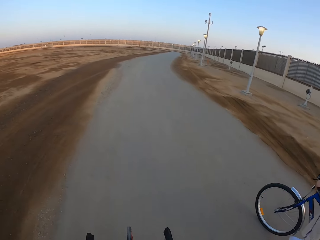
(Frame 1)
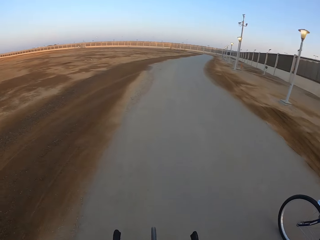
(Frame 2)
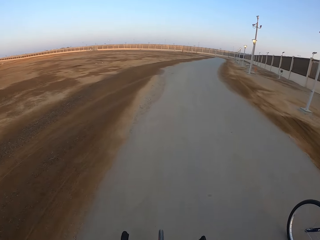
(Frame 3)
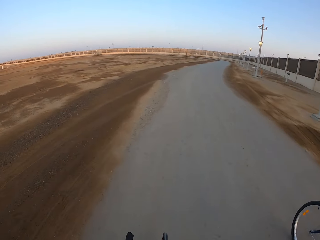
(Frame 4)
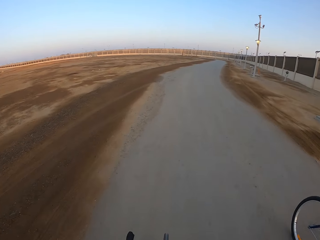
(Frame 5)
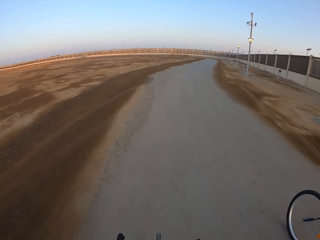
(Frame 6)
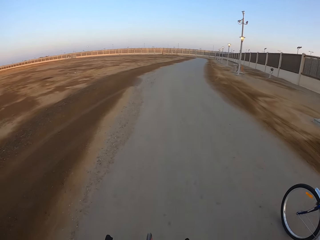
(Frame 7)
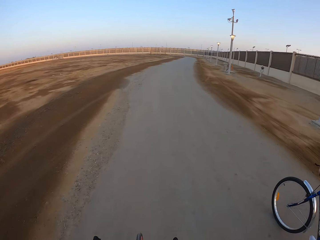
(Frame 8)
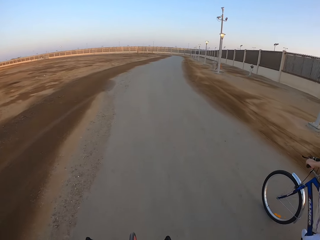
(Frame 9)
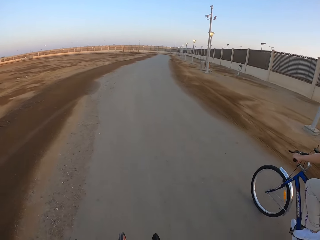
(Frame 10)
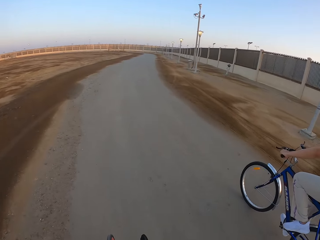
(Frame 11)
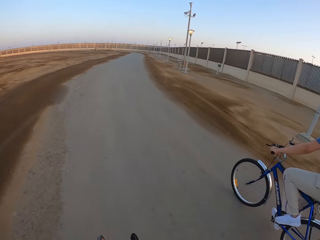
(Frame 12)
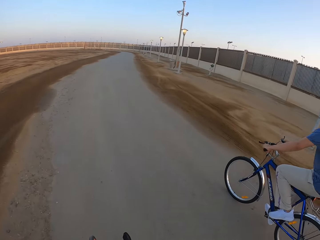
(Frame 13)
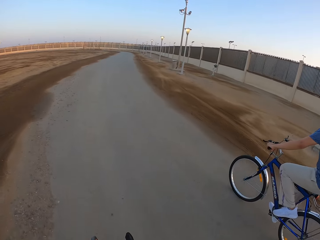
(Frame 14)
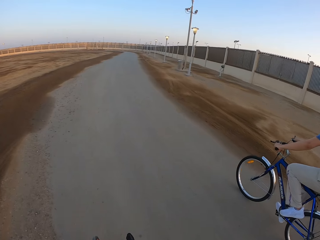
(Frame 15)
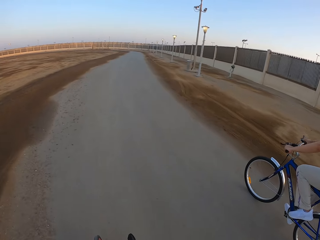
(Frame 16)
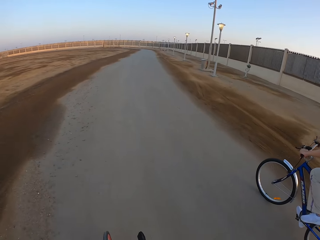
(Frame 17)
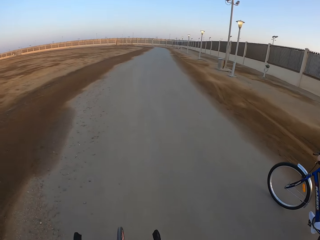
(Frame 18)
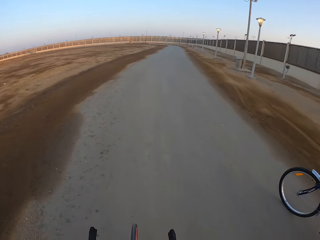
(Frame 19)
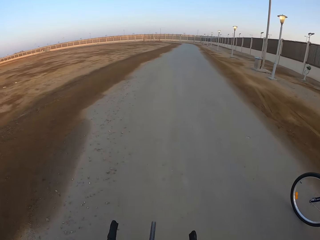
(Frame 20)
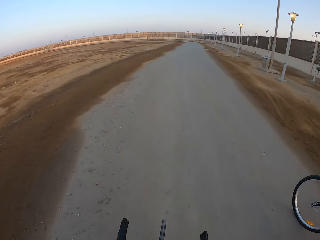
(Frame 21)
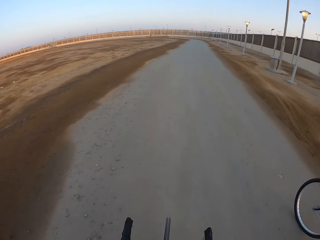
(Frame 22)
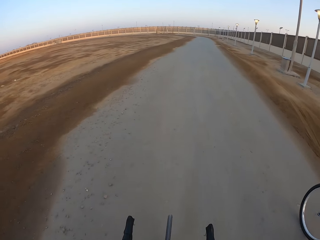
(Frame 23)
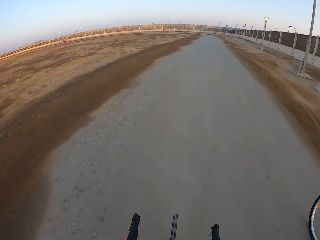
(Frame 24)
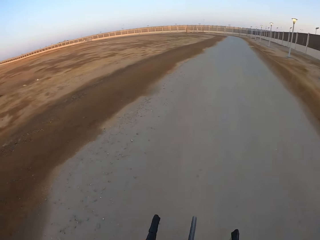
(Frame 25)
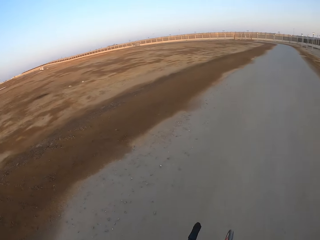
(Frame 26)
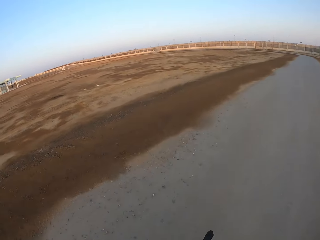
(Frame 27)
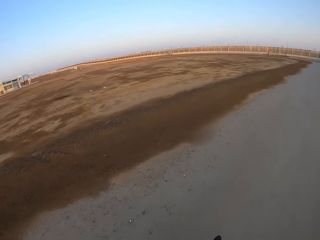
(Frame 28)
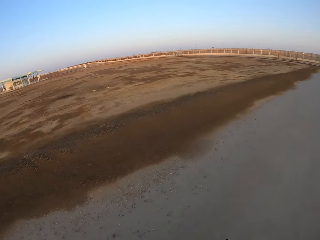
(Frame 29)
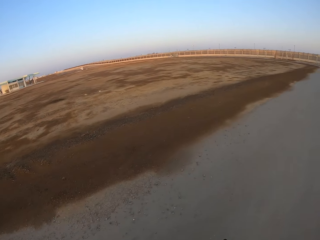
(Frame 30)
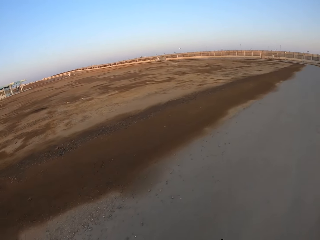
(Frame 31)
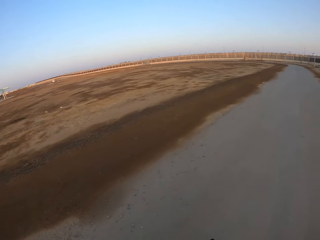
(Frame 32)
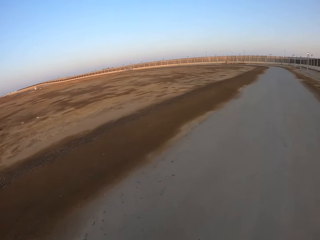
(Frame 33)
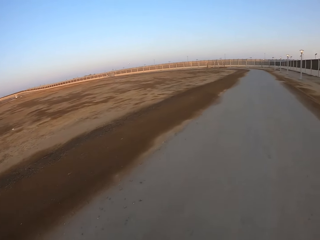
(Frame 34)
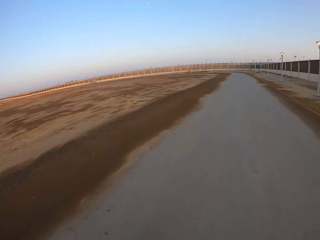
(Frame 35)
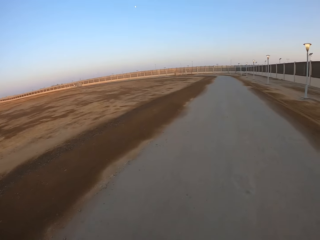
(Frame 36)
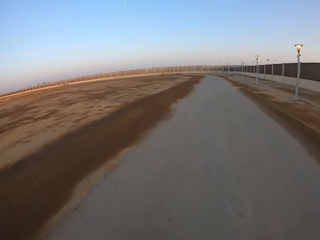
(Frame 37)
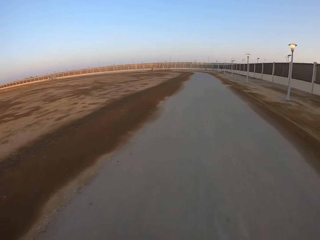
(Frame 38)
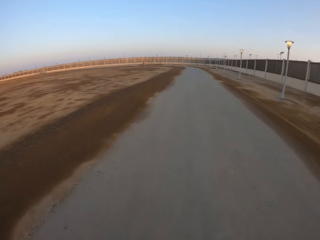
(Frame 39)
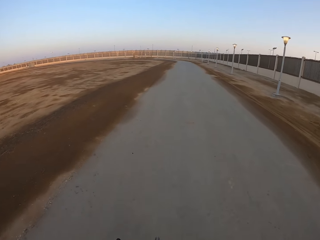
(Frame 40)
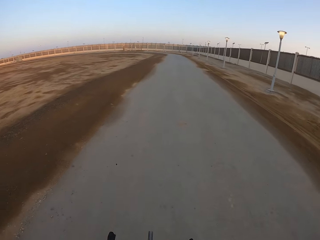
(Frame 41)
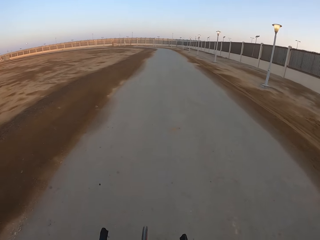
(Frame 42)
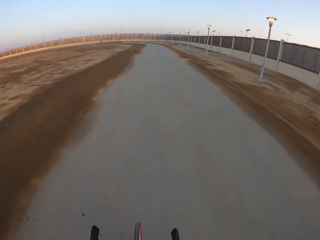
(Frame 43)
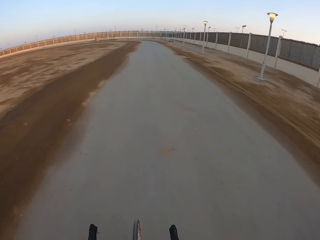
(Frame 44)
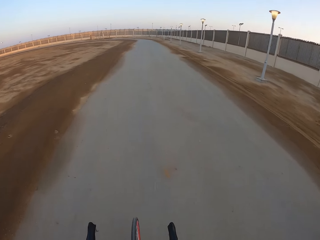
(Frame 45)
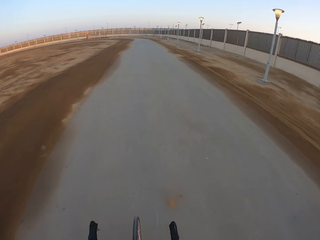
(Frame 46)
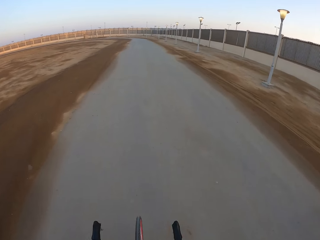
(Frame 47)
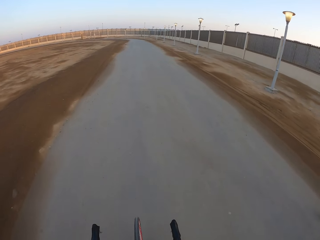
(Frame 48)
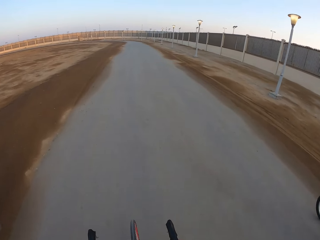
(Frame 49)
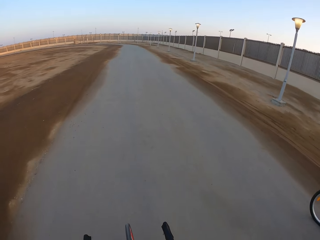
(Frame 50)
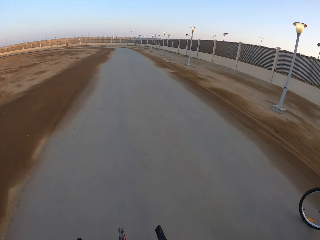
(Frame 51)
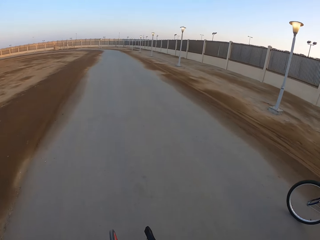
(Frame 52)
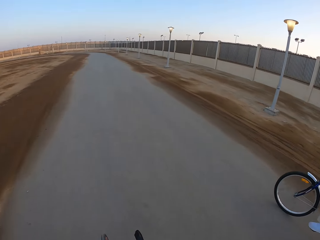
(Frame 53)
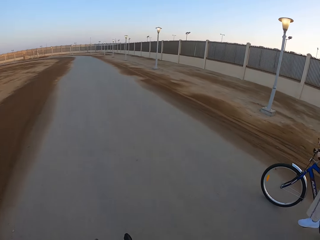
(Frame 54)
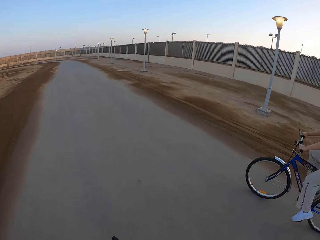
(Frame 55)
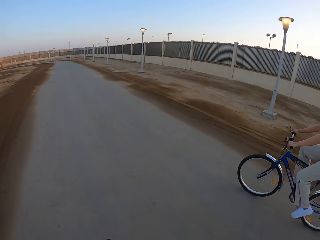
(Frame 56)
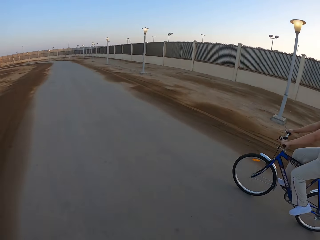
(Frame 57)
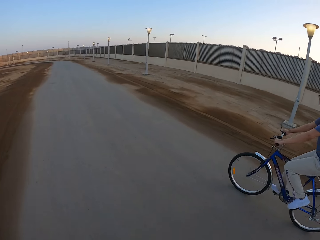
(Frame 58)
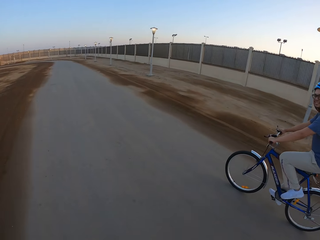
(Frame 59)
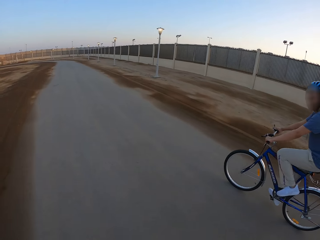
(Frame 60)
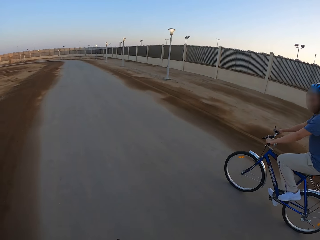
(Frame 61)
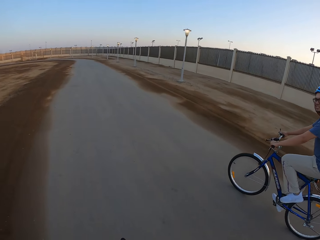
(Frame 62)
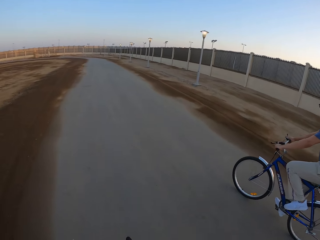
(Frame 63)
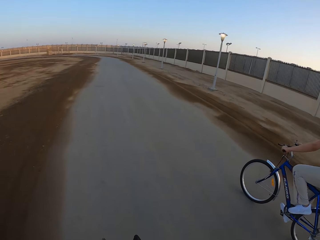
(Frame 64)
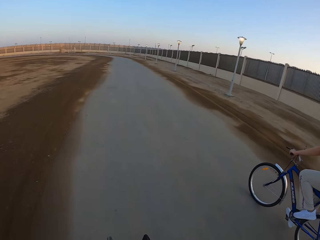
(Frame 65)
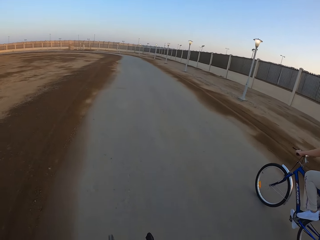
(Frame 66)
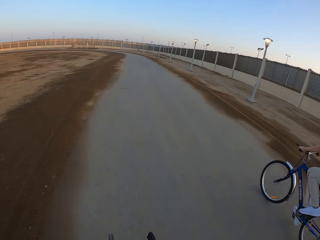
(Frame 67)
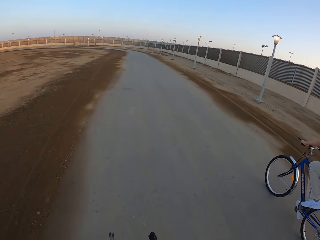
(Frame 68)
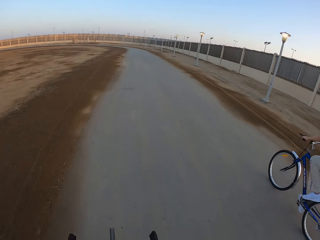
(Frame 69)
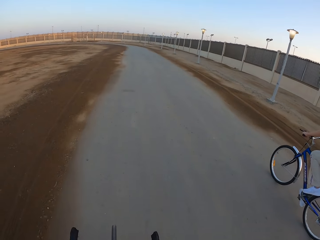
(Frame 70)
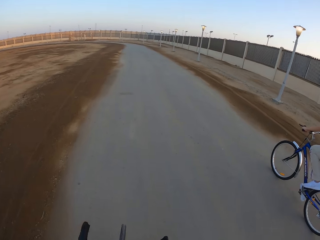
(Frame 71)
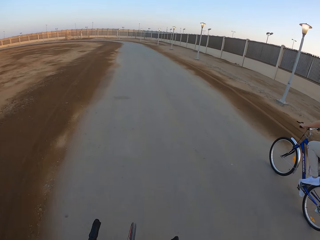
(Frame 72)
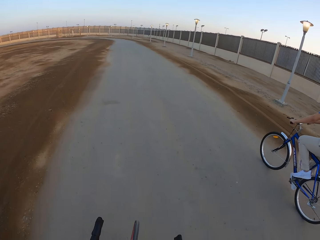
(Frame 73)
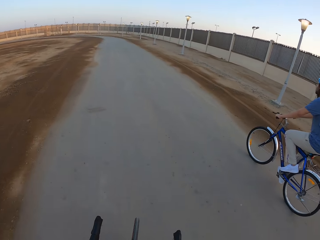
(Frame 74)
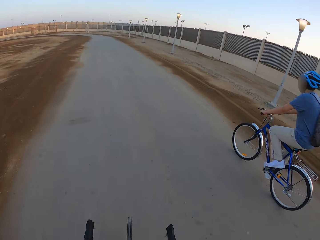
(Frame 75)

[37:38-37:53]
A man rides the bicycle. The camera wearer rides the bicycle. They look around. They ride the bicycle. The man rides the bicycle.

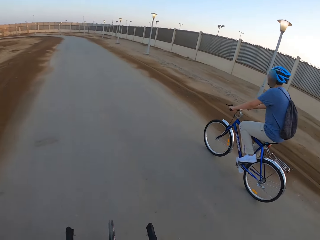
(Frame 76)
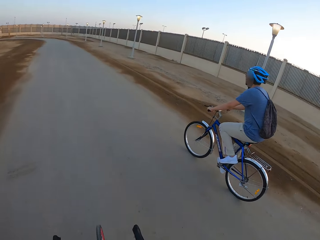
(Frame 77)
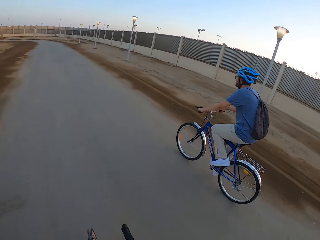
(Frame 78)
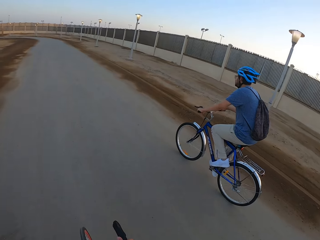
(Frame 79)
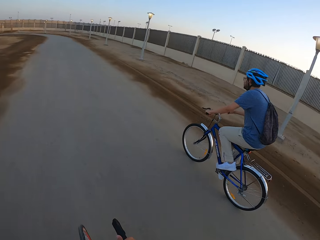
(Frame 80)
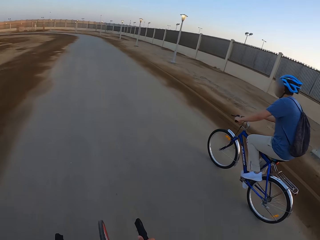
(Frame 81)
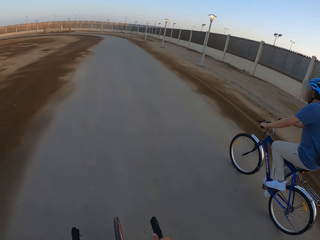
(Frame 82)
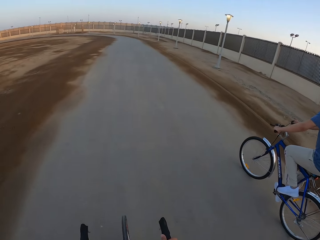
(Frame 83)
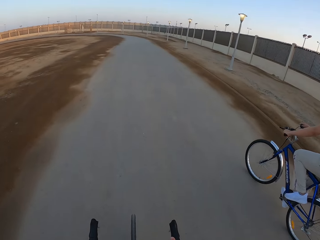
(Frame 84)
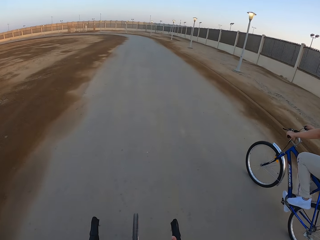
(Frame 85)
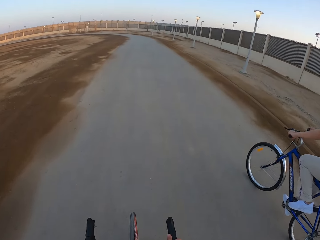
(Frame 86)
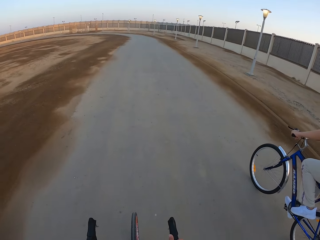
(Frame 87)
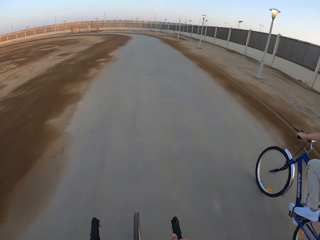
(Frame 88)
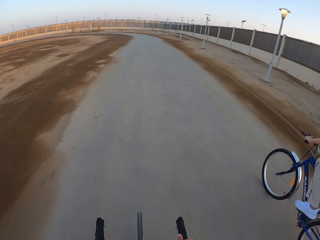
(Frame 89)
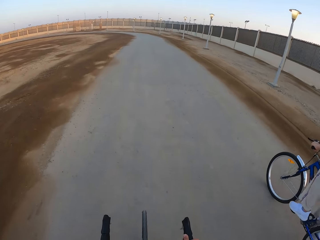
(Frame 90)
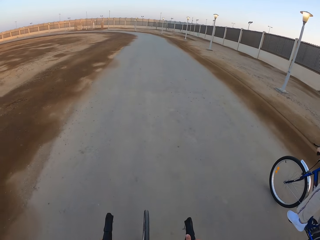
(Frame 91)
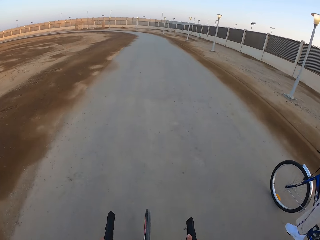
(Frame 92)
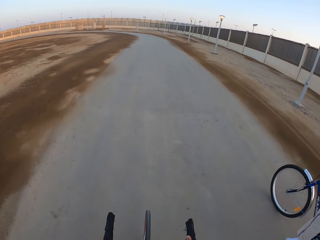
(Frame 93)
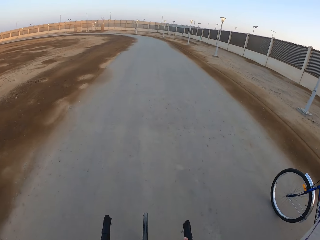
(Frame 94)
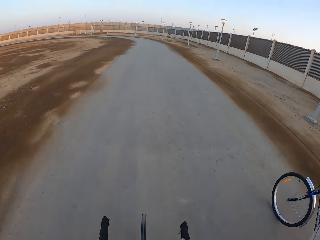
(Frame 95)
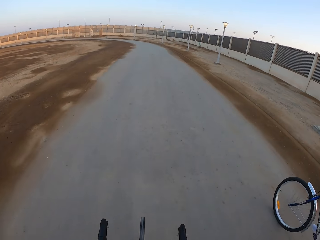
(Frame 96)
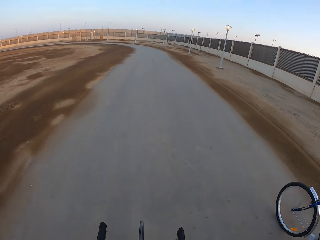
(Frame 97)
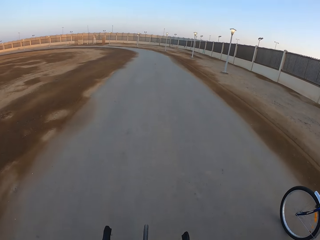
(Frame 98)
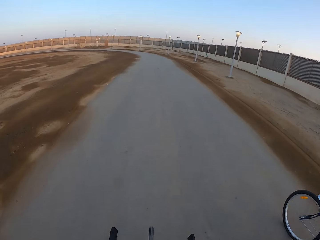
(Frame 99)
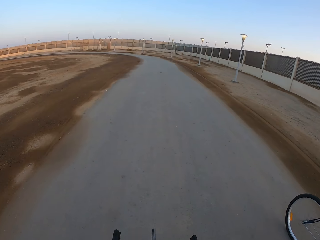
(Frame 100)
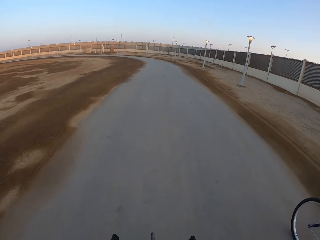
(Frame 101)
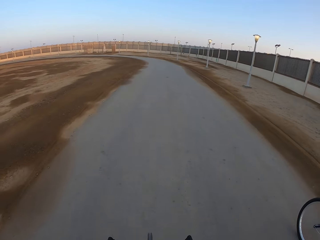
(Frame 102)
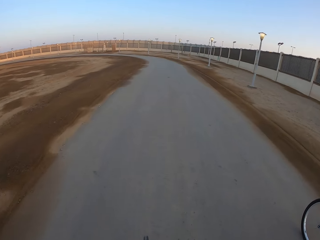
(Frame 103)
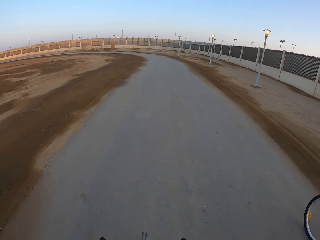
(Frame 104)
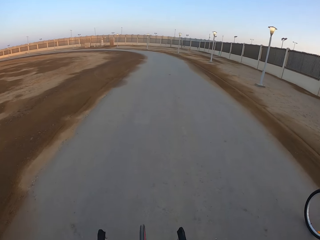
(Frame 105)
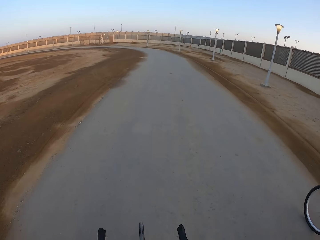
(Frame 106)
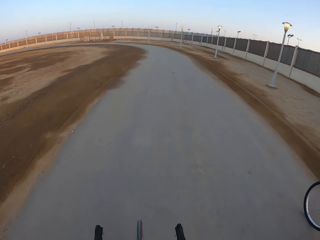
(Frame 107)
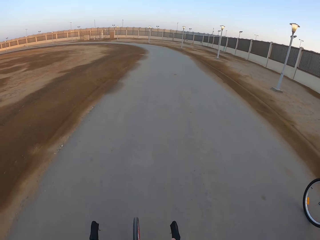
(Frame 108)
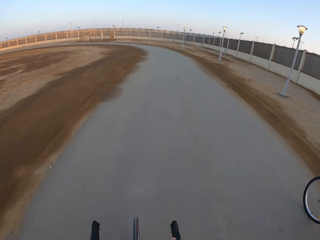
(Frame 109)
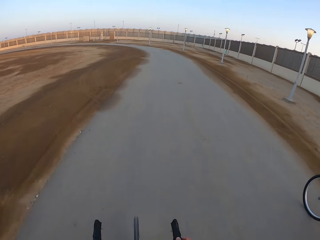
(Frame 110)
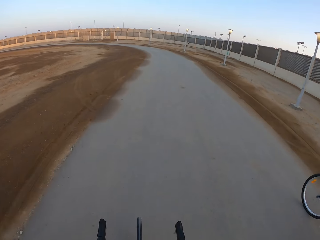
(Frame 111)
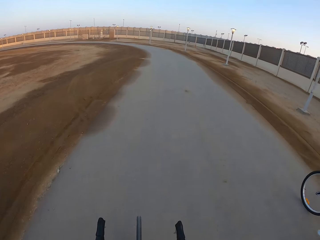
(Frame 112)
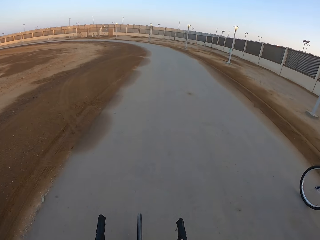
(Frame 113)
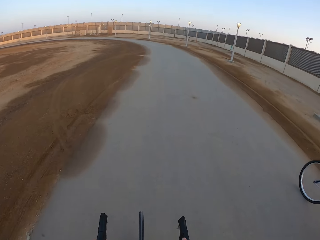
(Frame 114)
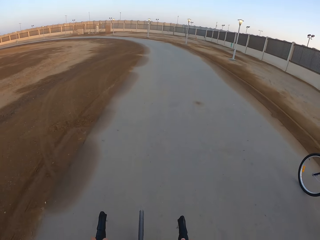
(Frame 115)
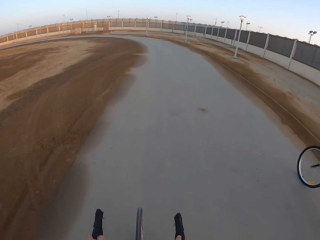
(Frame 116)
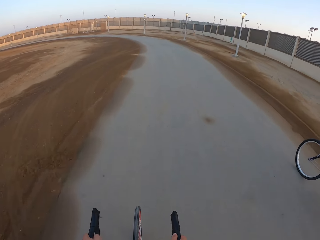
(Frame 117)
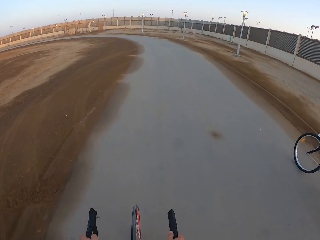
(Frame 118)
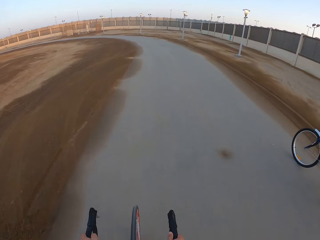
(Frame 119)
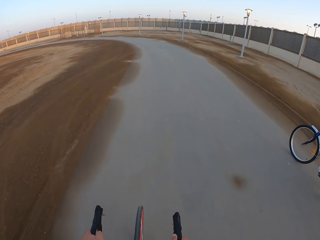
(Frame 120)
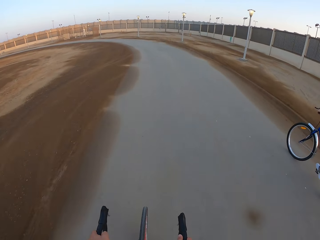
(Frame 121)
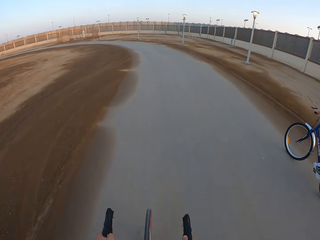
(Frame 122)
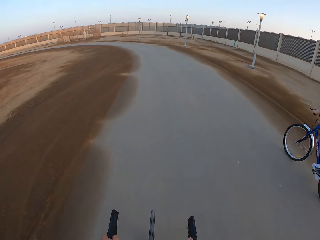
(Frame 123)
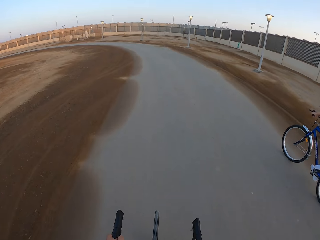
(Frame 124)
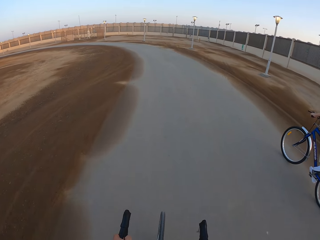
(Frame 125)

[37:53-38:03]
The camera wearer rides the bicycle.
